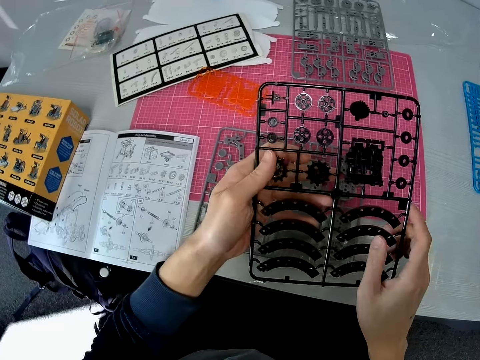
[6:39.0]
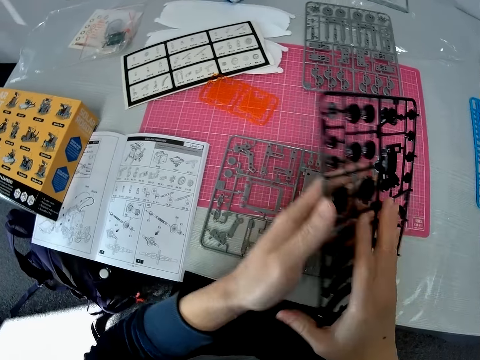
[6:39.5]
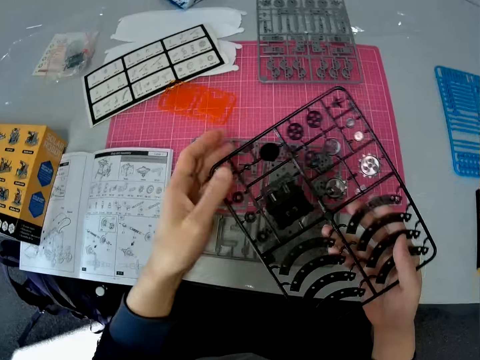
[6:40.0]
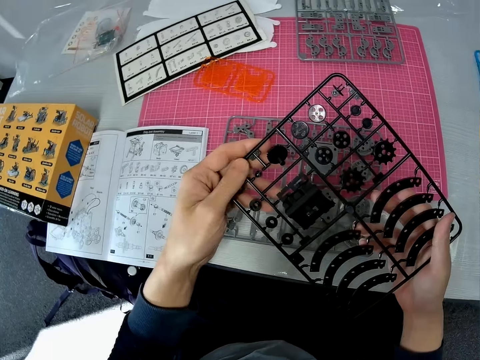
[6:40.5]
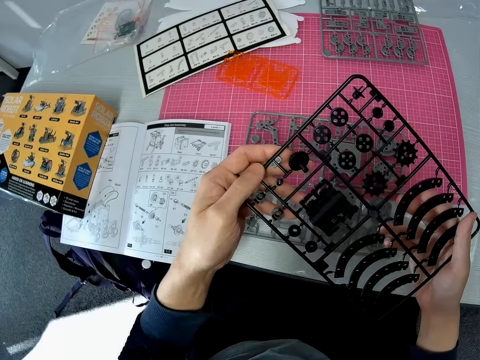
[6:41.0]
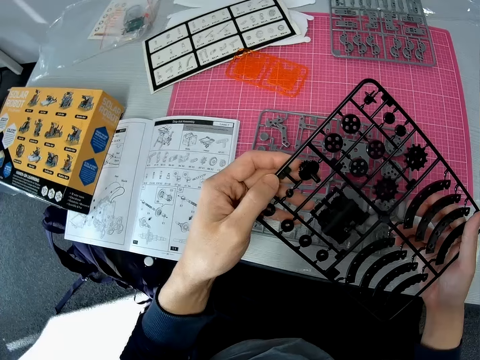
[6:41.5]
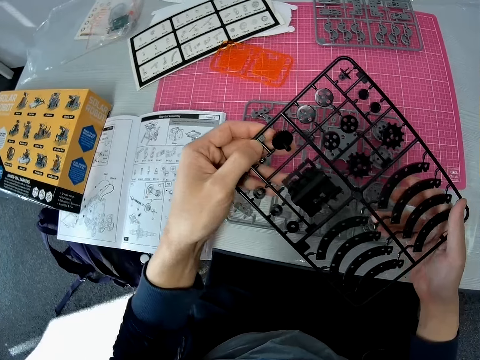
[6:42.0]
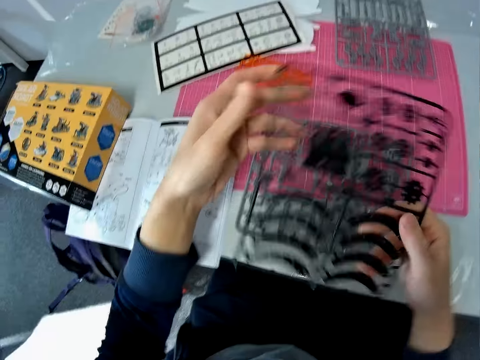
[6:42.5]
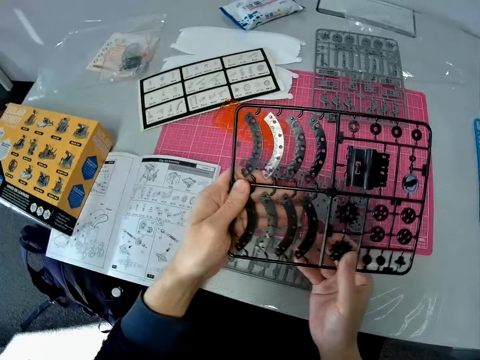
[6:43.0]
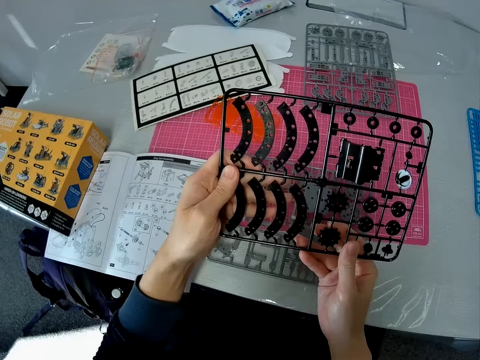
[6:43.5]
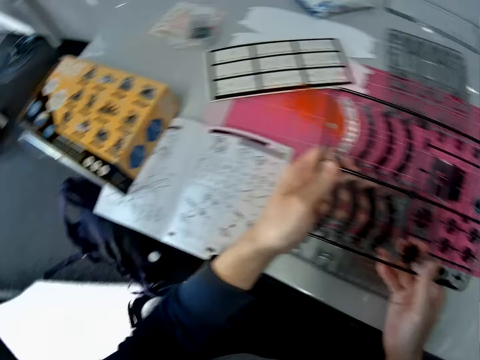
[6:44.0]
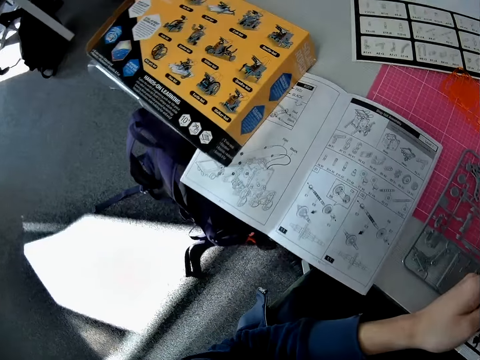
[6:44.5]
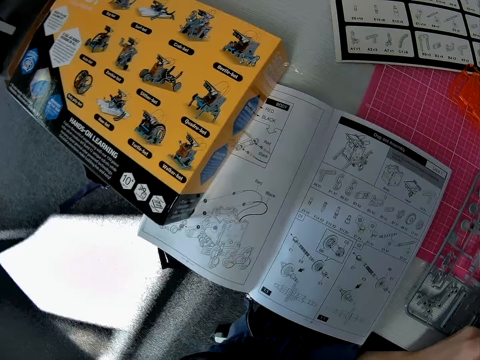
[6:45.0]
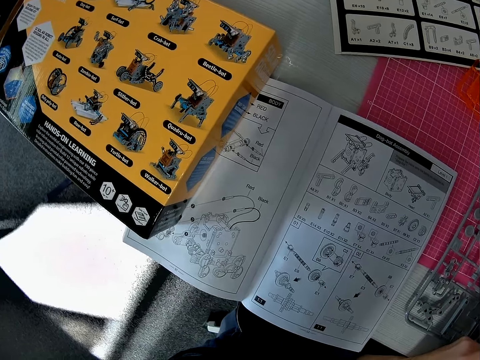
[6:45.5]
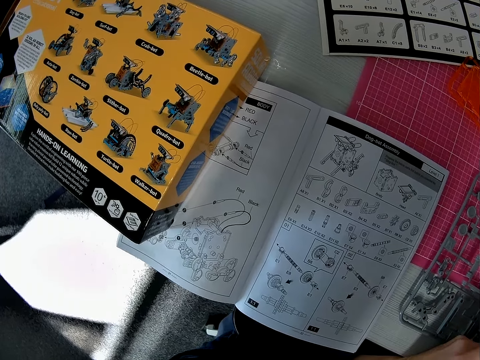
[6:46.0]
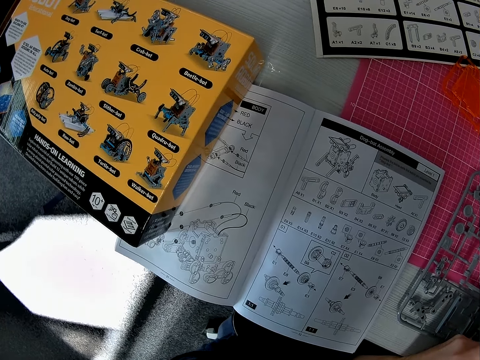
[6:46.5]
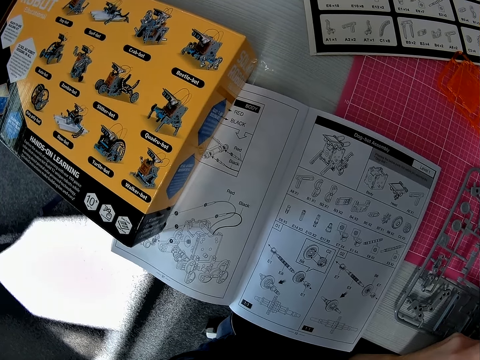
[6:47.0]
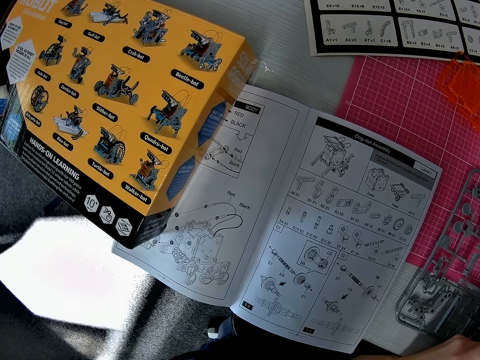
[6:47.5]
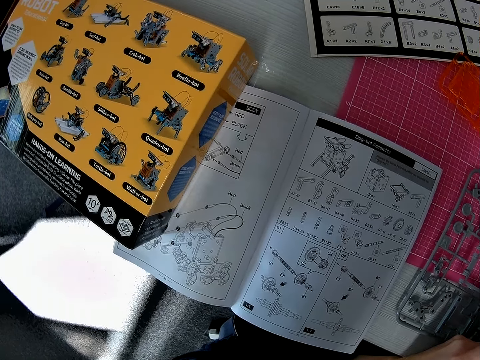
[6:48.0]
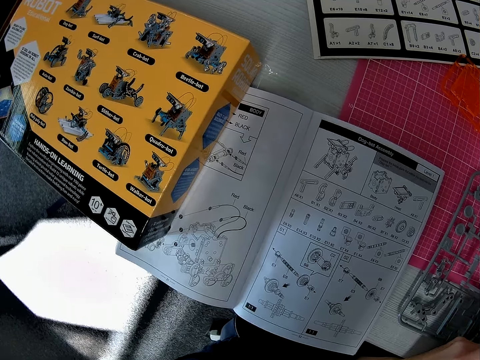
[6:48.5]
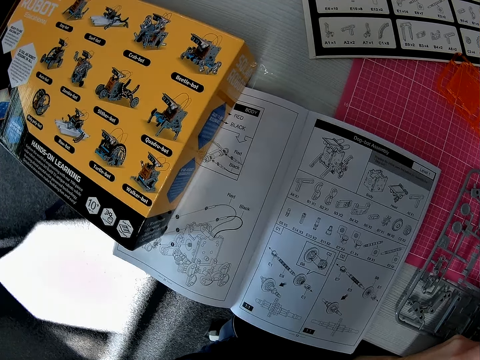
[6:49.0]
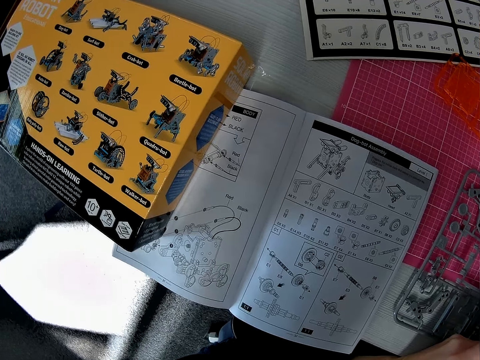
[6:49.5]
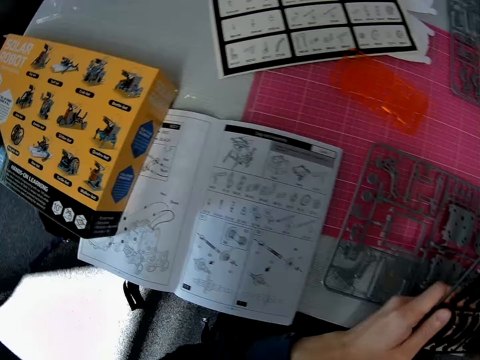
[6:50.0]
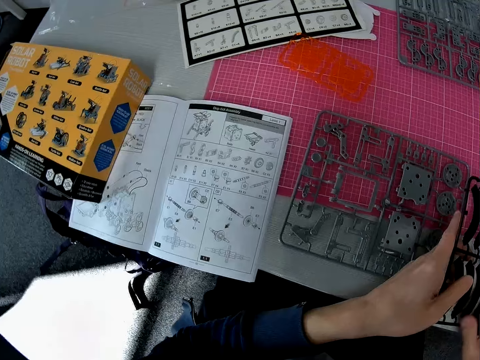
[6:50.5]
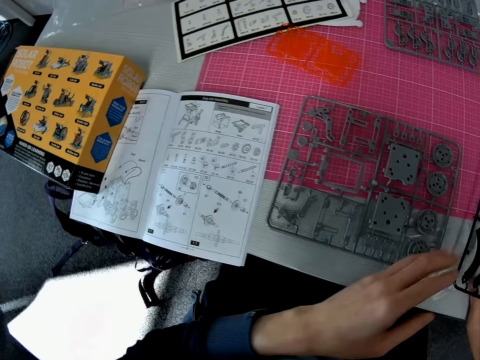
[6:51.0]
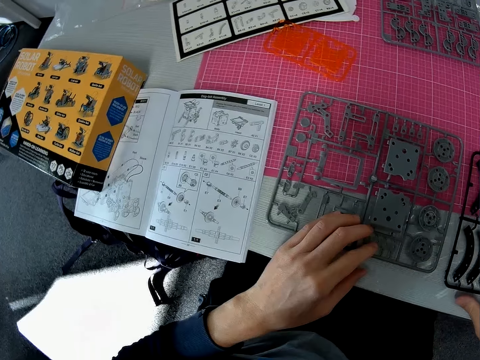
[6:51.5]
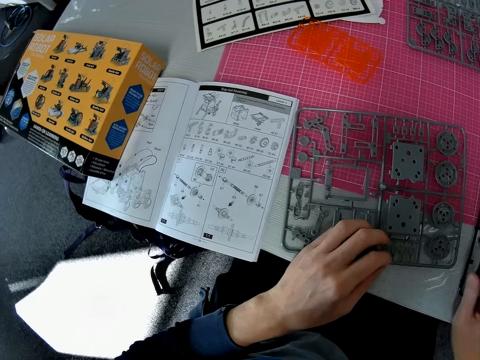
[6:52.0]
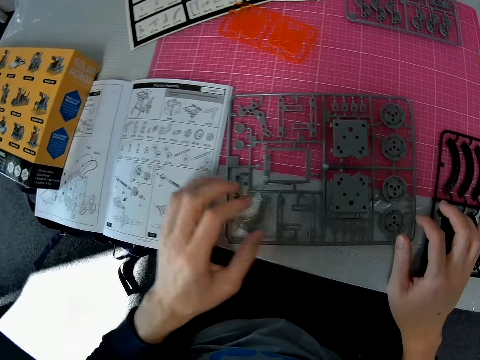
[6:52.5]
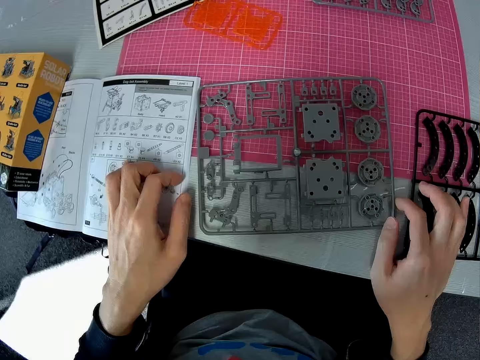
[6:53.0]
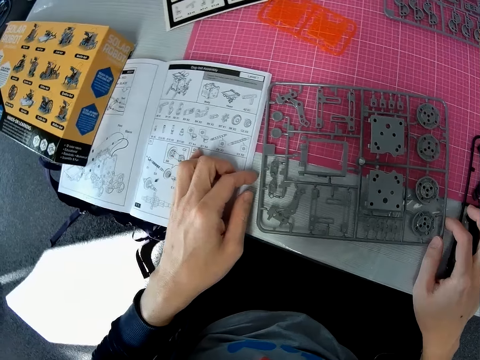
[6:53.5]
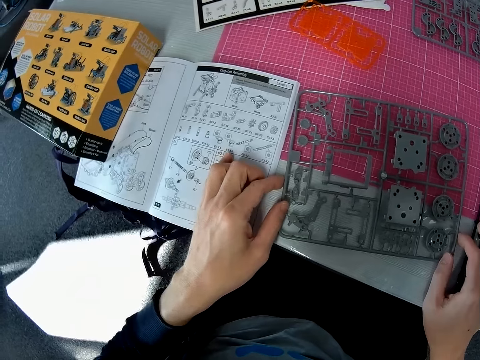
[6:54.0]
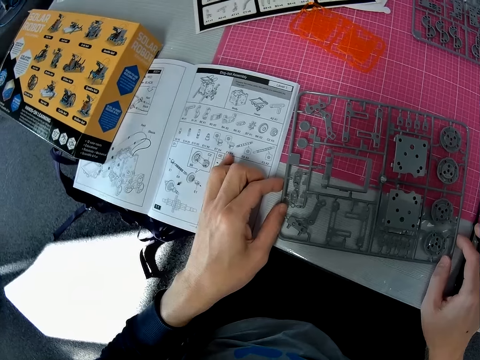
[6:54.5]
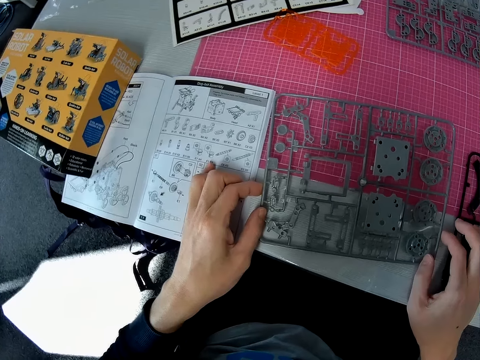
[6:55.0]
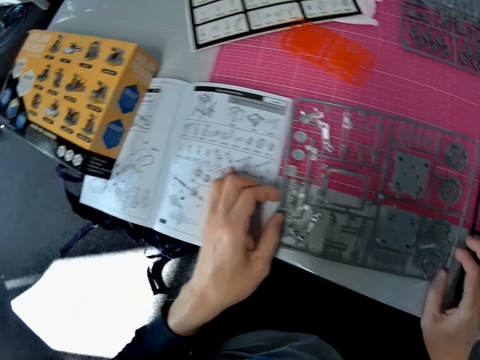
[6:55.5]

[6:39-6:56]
The camera wearer looks at a solar robot model part on a hand. They look at the solar robot book manual on the table. They put the solar robot model part on the table. They move a solar robot model part or ash plastic on the table. They hold the solar robot book manual on the table. They pick up the ash plastic.

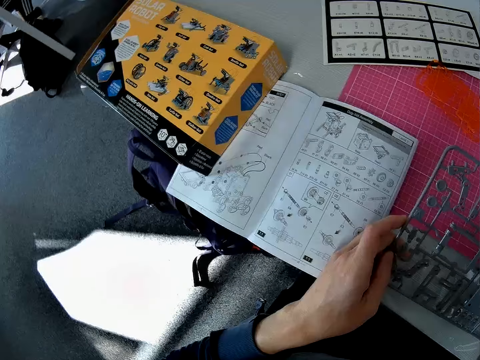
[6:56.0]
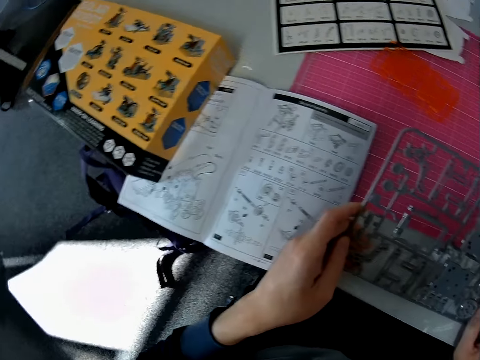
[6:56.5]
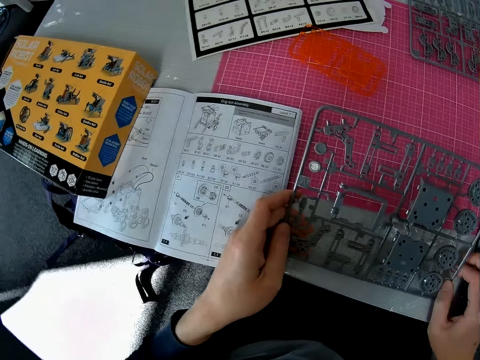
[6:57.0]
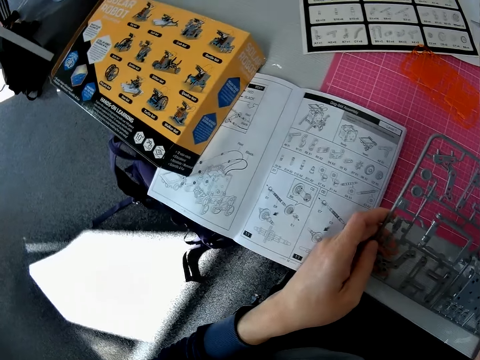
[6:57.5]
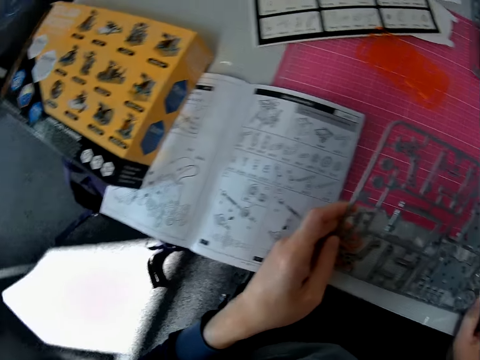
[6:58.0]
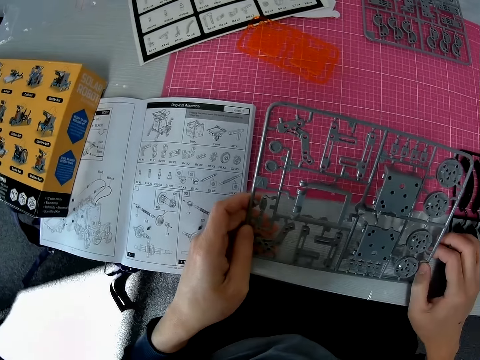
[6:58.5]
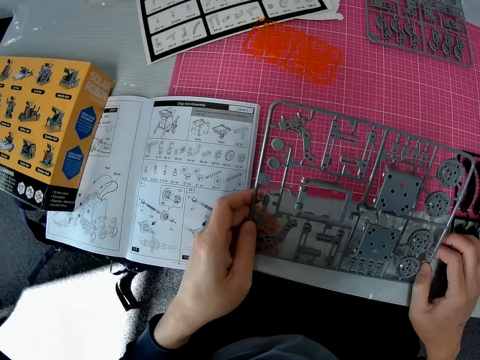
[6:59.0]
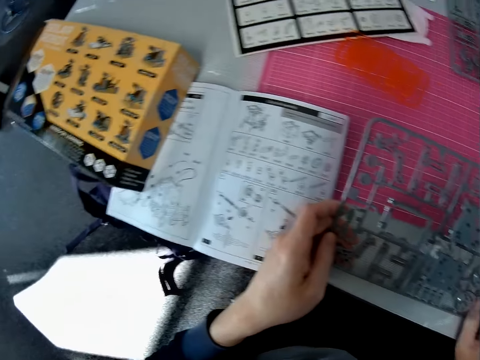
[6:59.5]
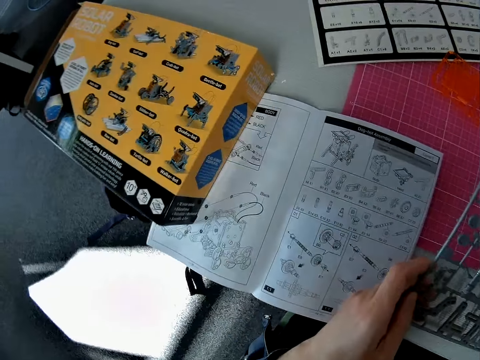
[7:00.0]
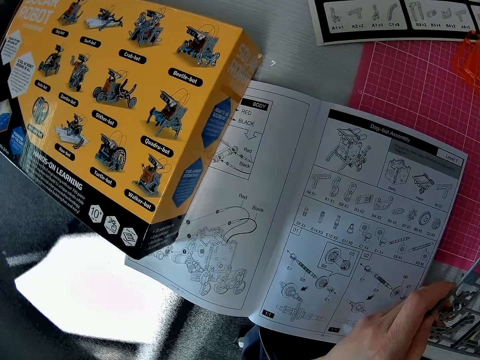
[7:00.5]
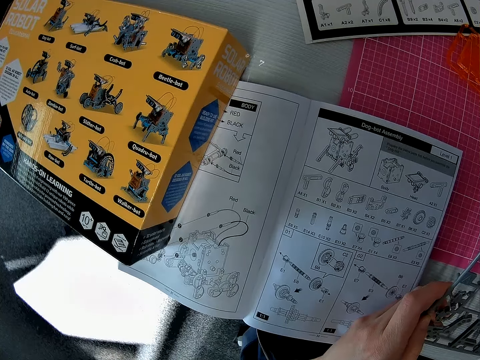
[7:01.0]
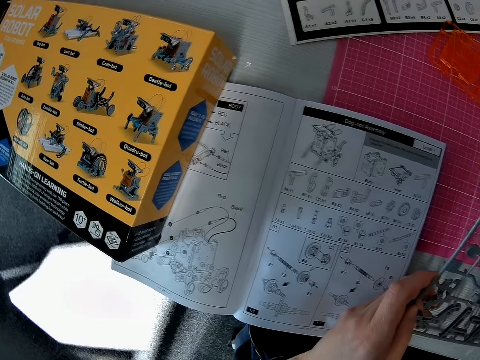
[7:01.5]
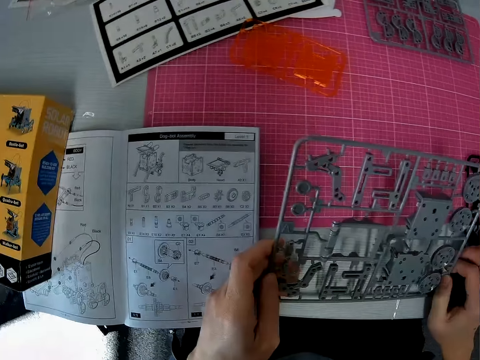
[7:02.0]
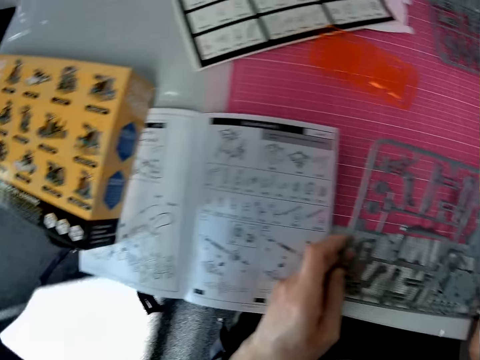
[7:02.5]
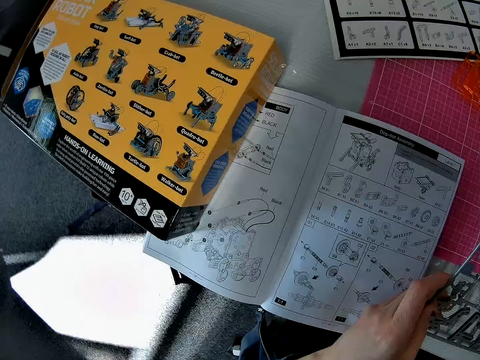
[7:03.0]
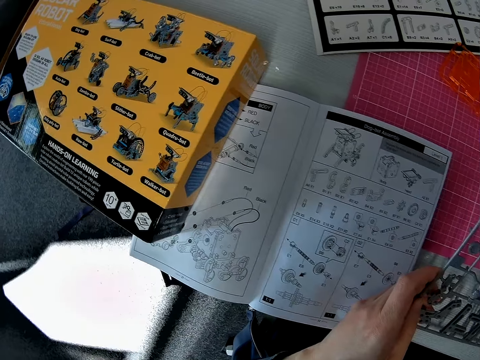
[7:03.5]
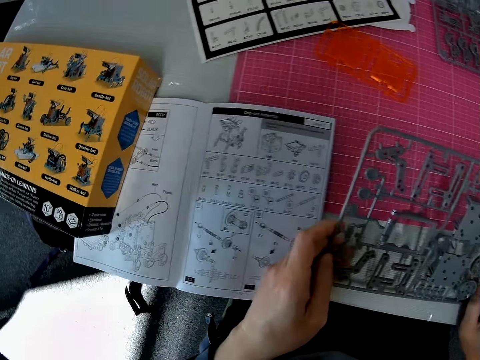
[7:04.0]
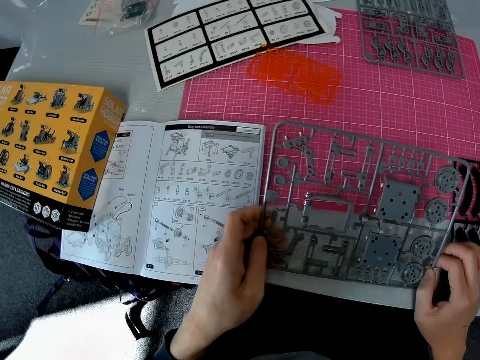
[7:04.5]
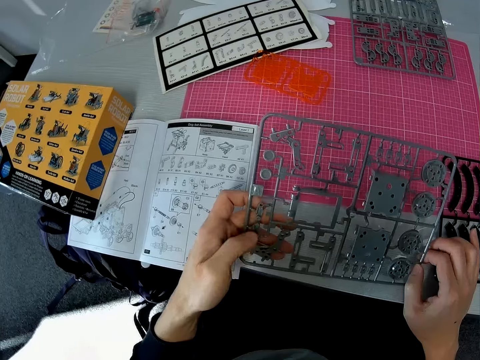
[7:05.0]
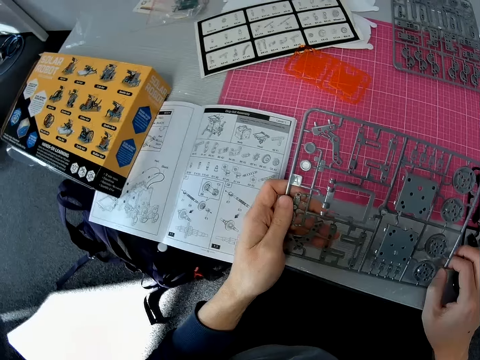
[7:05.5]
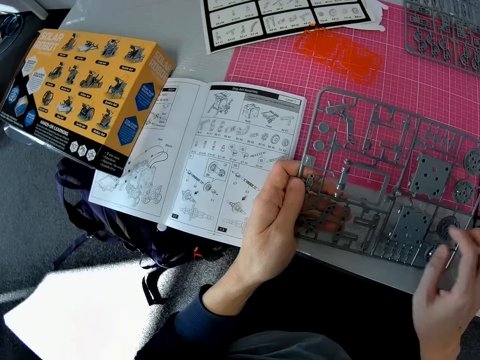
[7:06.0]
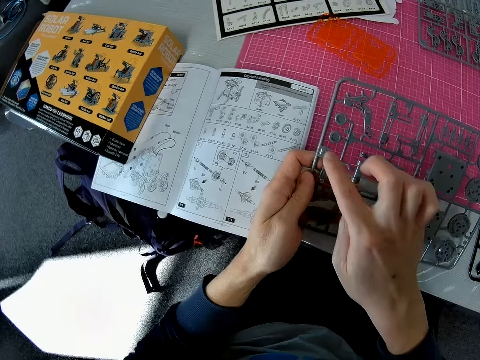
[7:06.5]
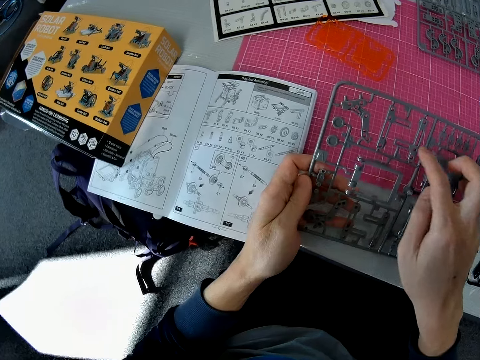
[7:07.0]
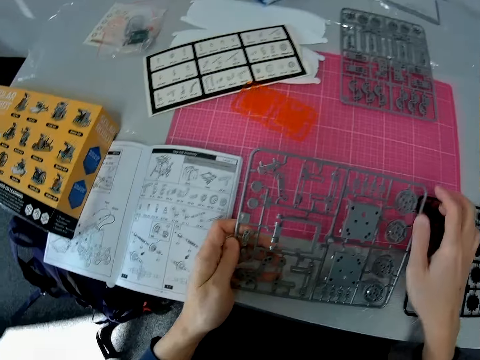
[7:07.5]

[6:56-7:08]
The camera wearer picks up a solar robot model part on a table. They look at a solar robot book manual on the table. They hold the solar robot model part with hands. They look at the solar robot book manual on the table. They hold the solar robot model part with hands.
